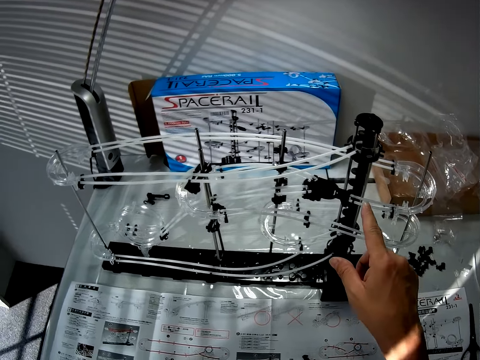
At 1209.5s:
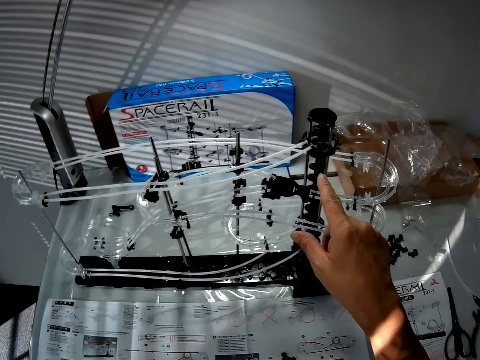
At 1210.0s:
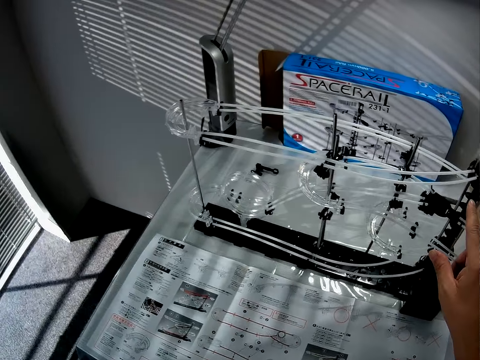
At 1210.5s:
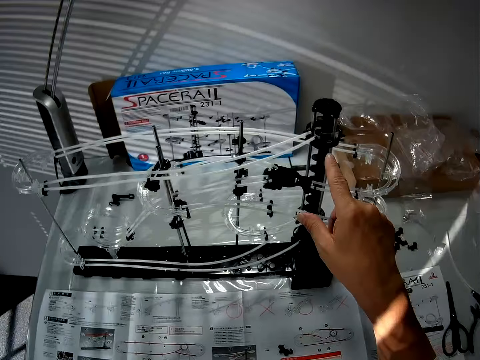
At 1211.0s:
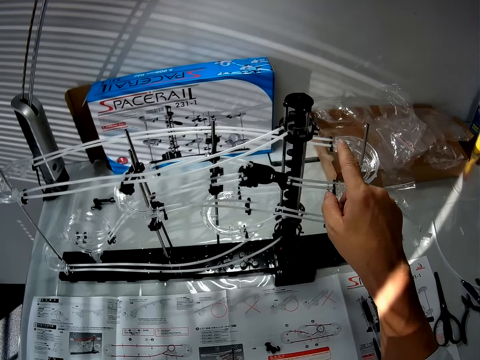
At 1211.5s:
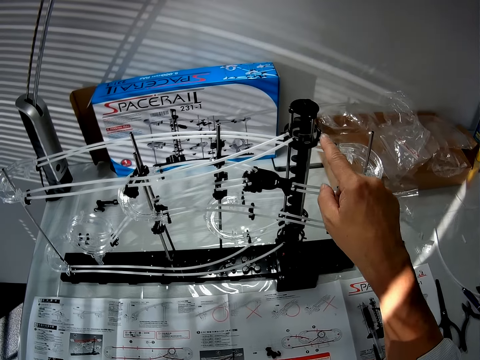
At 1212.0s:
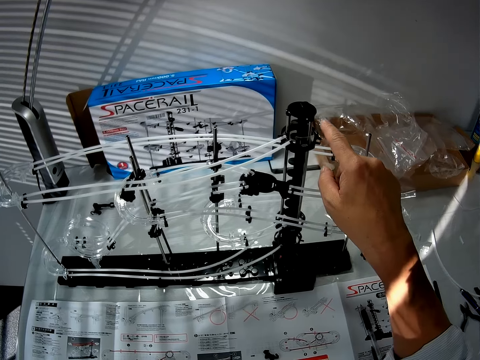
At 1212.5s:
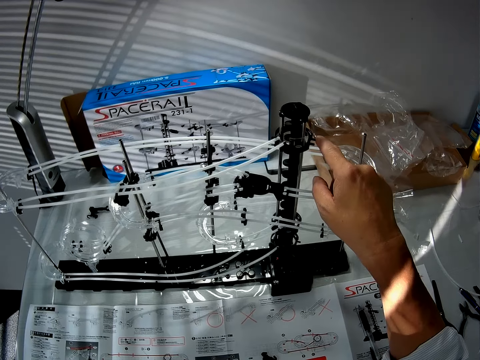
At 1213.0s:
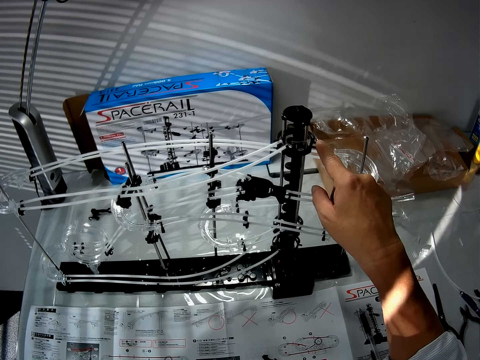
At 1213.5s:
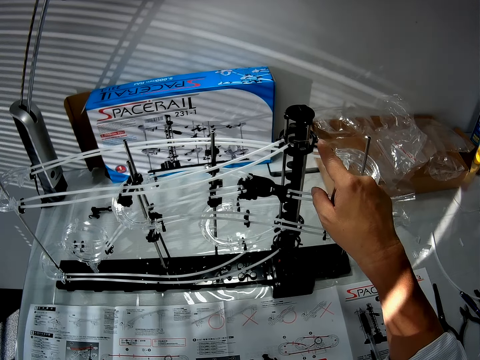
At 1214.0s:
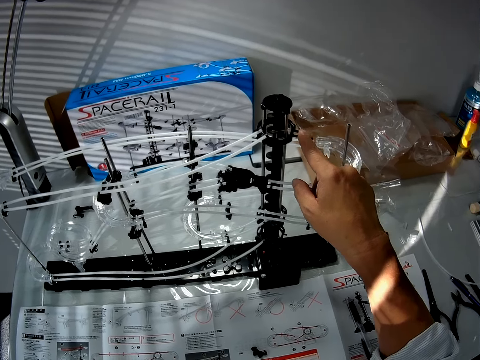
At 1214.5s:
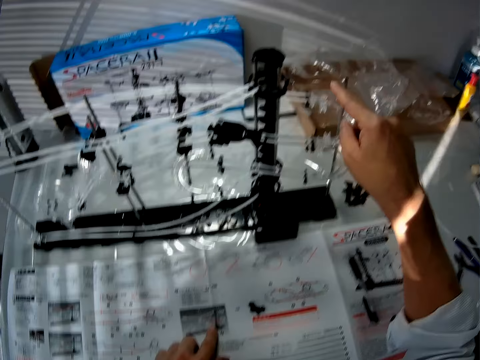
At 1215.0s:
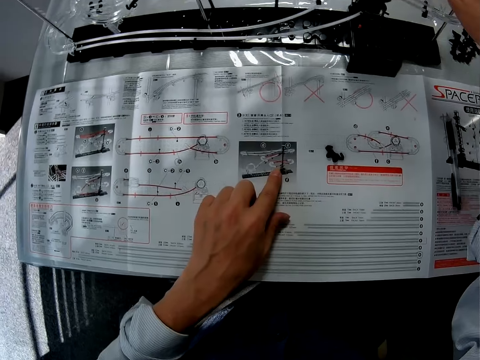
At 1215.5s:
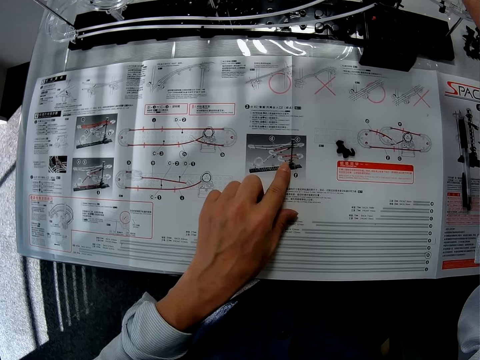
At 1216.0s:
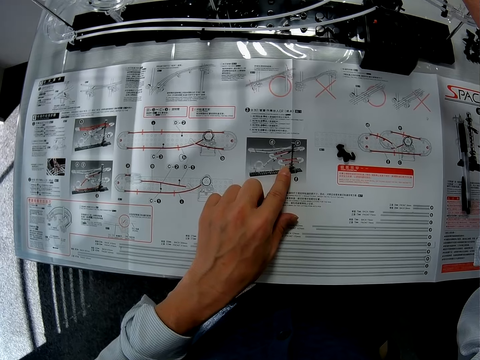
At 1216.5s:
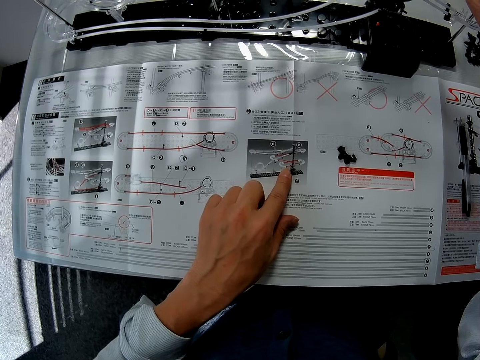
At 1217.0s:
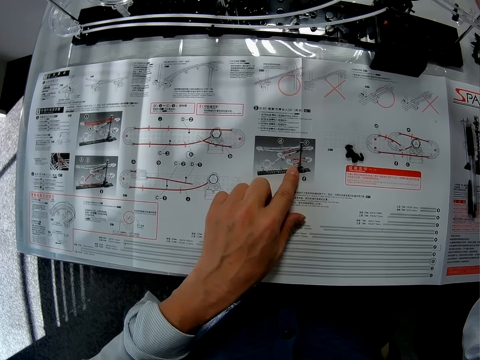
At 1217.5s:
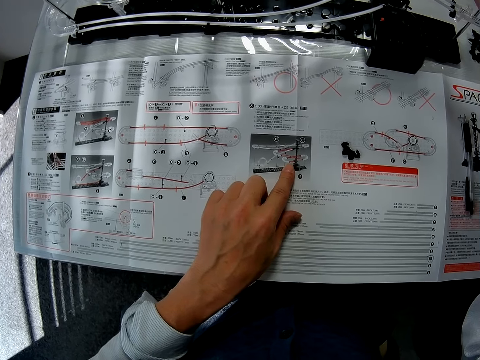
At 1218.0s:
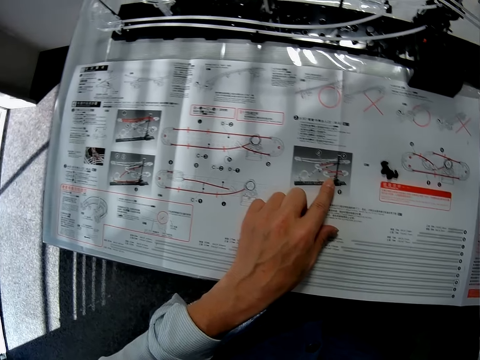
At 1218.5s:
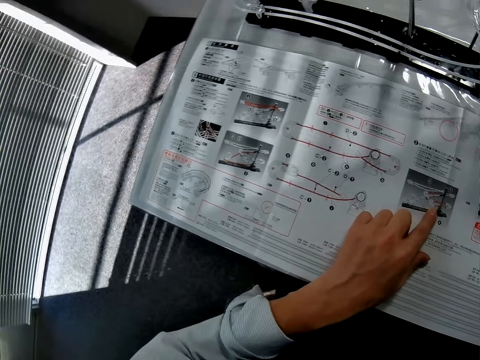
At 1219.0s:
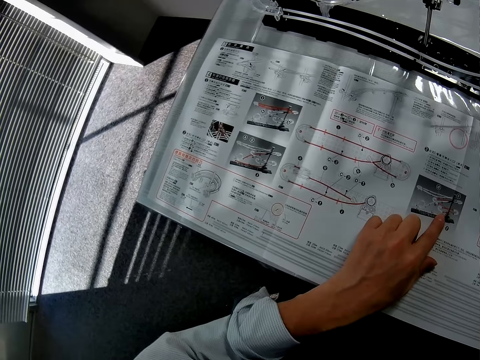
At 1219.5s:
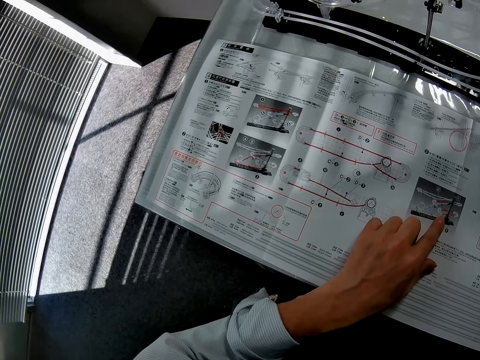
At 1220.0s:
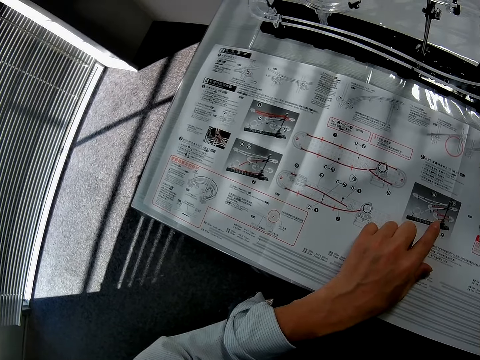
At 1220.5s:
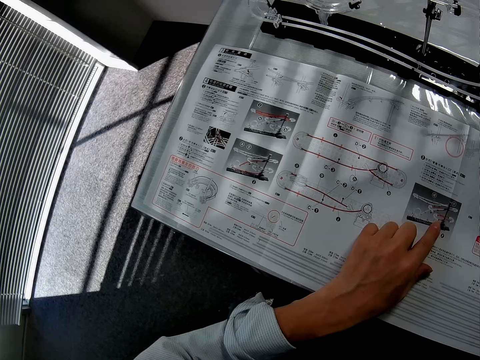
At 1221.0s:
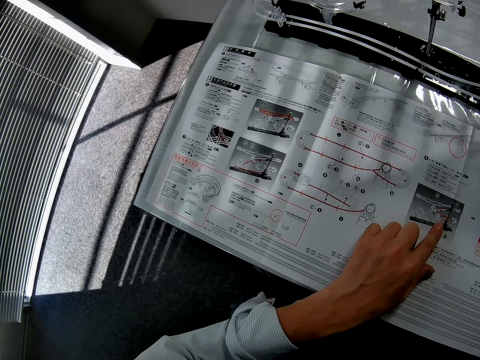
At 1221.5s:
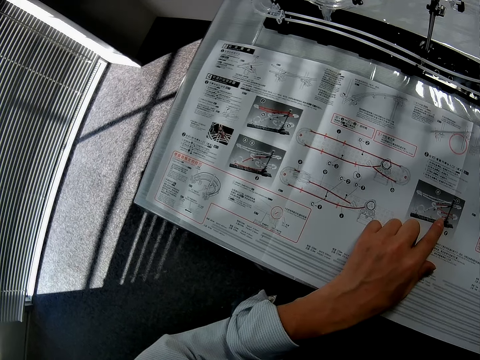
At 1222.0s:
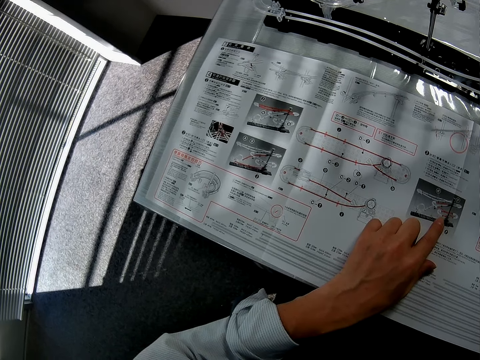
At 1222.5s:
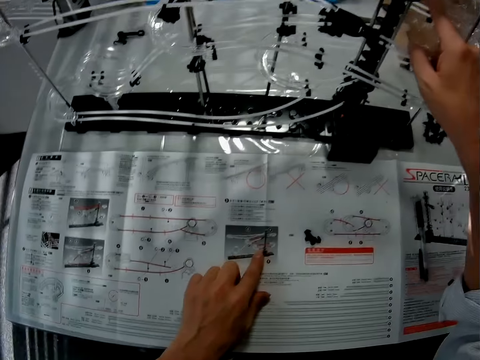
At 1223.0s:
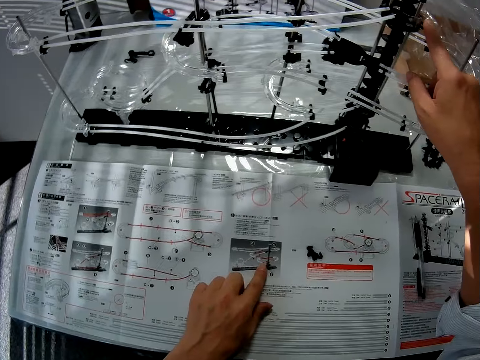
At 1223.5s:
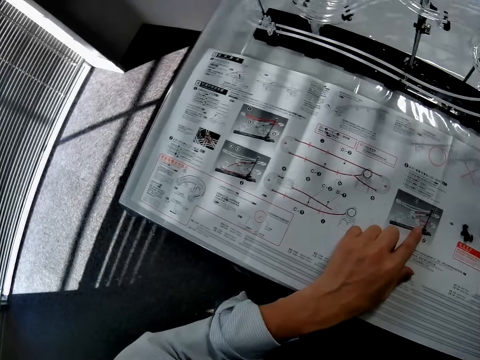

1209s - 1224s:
The camera wearer demonstrates with his hand. He moves the camera. He stares at the manual paper.

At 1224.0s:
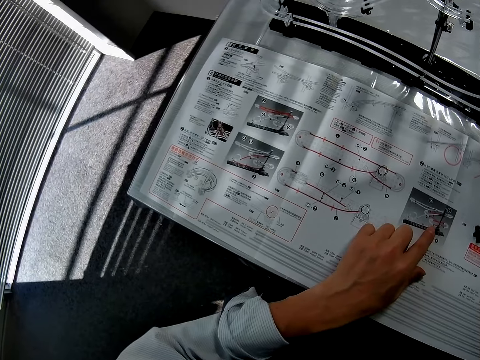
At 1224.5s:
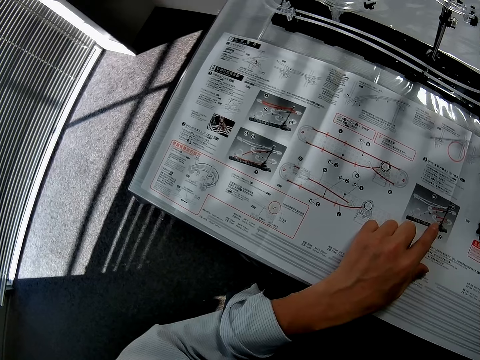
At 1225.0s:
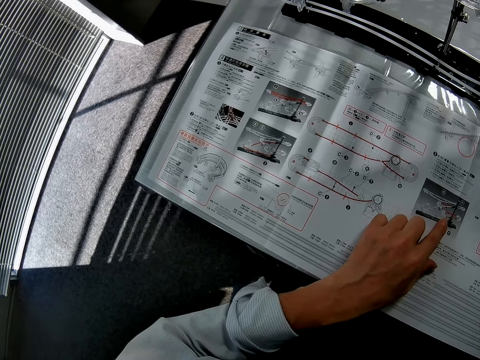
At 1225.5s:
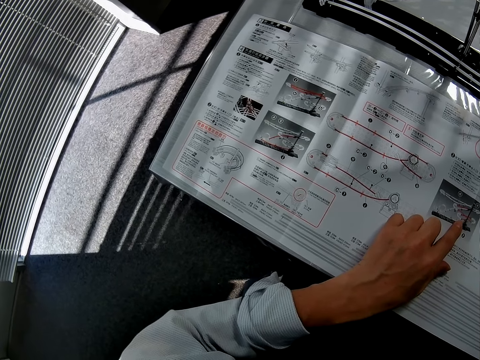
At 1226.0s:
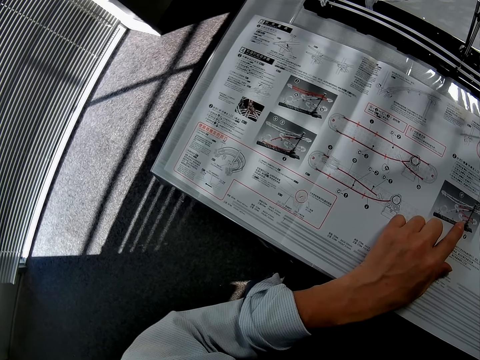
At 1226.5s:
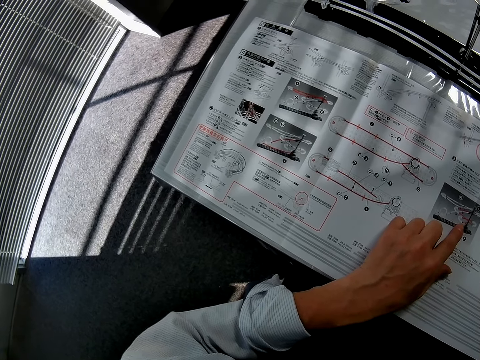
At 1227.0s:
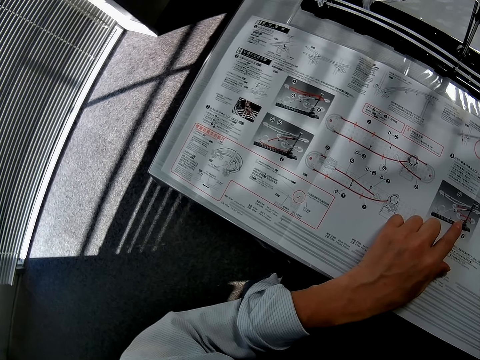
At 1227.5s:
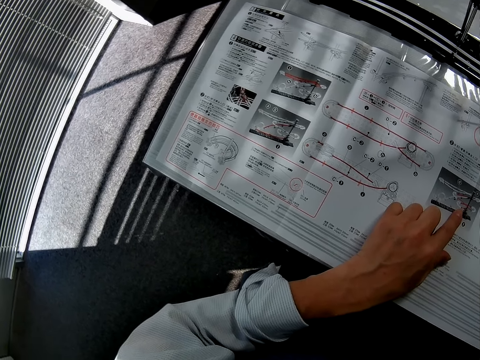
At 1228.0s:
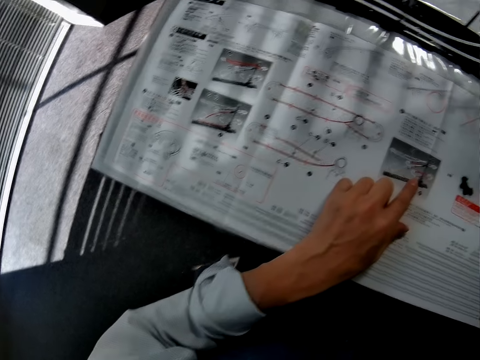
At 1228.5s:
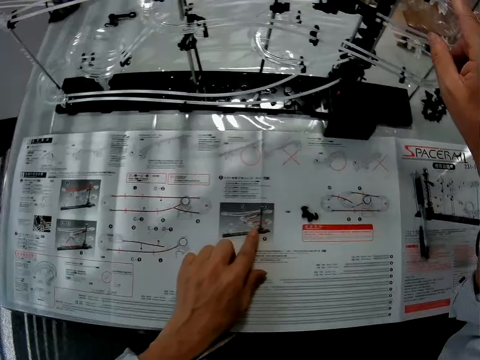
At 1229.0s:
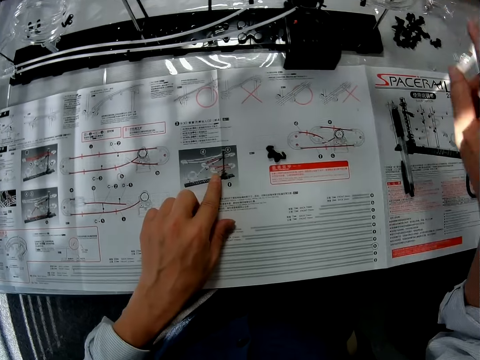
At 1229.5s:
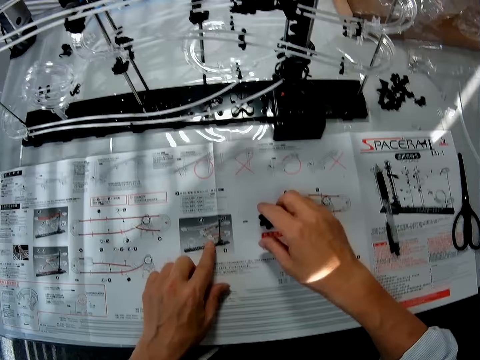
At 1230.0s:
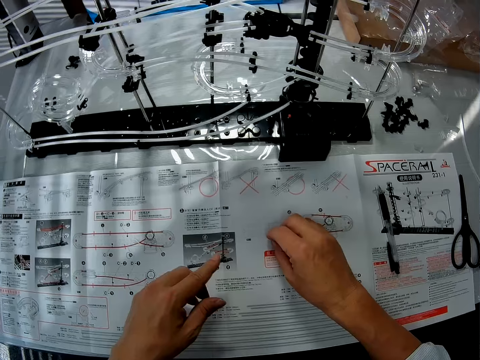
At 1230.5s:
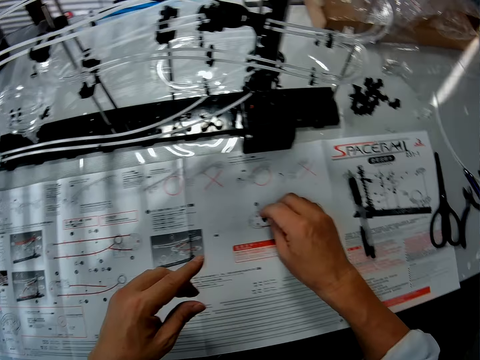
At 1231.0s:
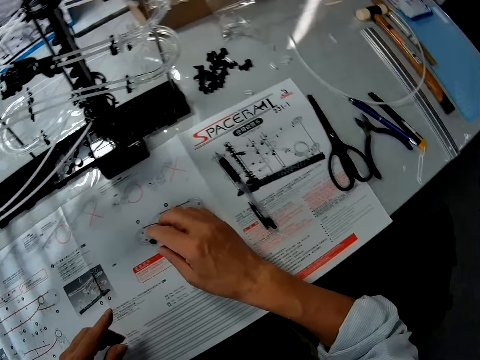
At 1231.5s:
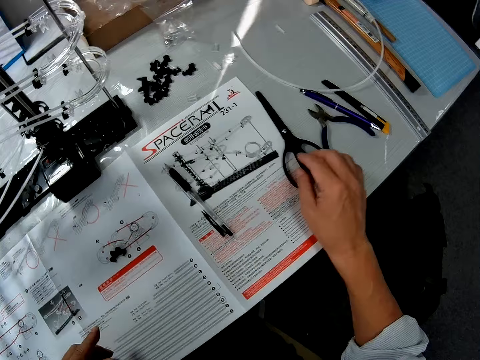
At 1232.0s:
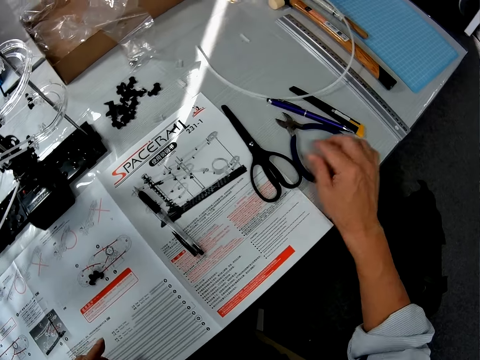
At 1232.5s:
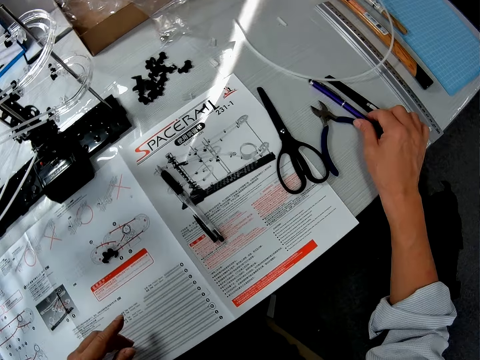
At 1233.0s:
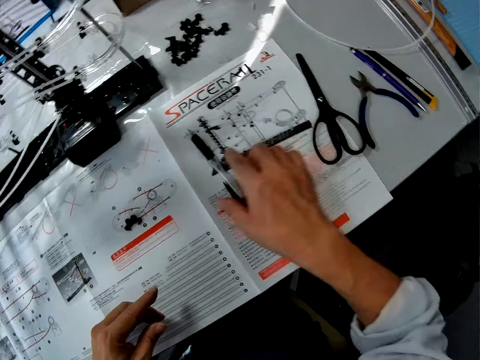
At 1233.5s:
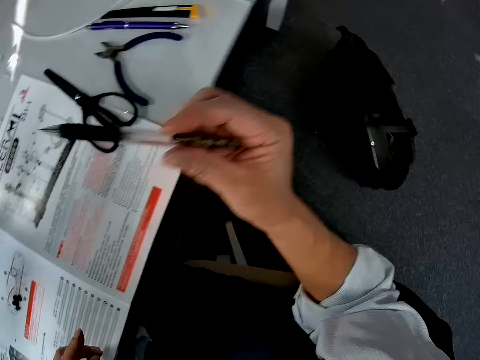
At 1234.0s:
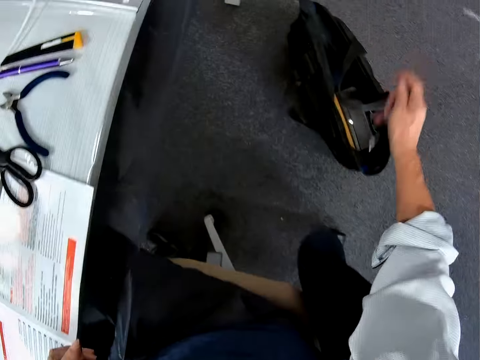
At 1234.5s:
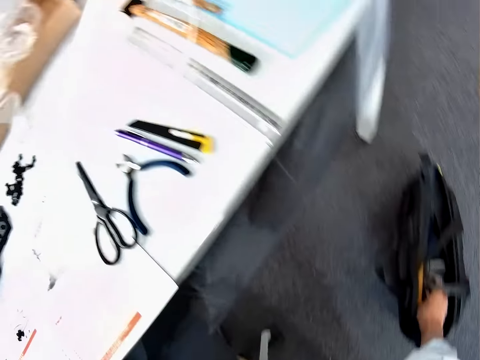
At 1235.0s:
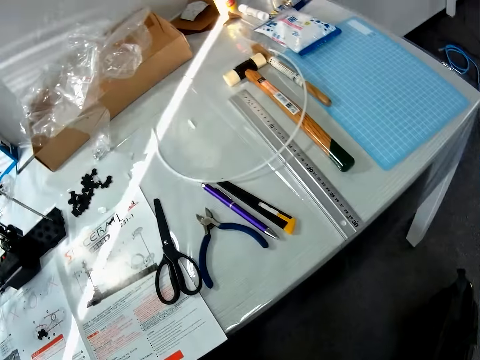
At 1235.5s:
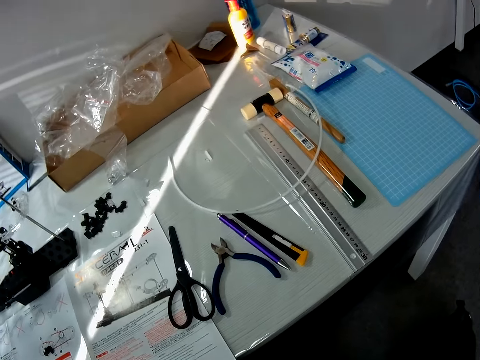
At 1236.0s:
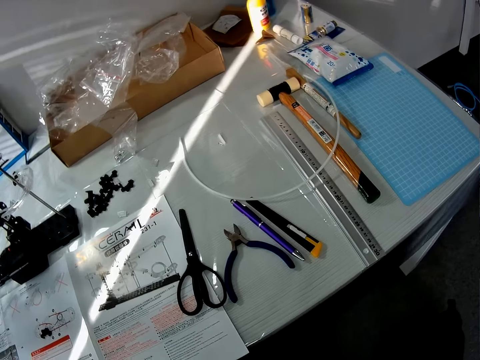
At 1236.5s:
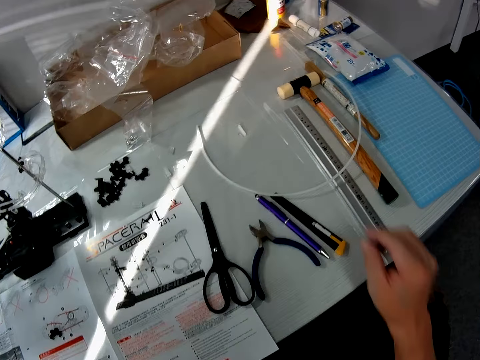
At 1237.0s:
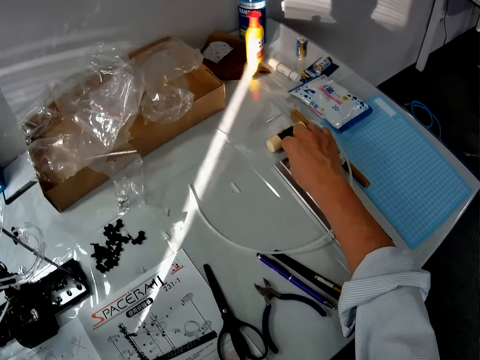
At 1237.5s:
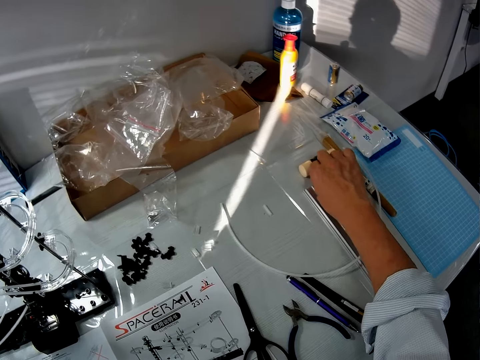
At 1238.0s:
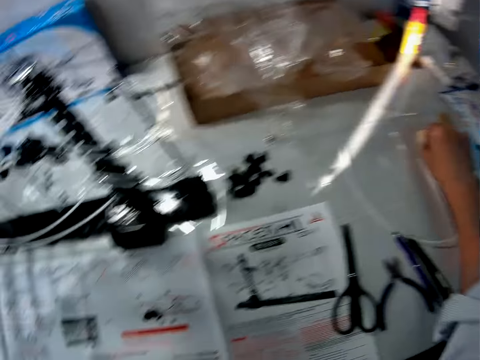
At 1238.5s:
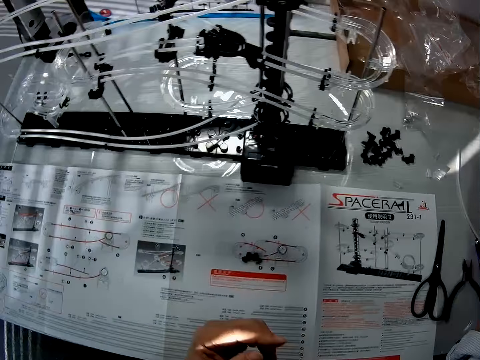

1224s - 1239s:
The camera wearer moves the hand. They pick up the plastic craft from the manual paper. They drop the plastic craft on the manual paper. They pick up the pen from the table. They drop the pen in the bag. They move the camera. They stare at the table. They move the hand. They move the camera.
